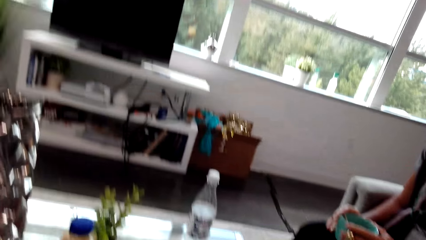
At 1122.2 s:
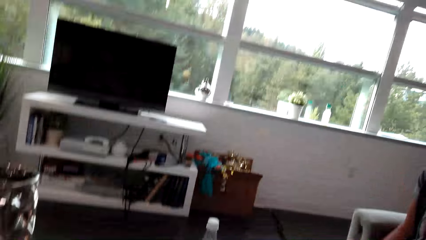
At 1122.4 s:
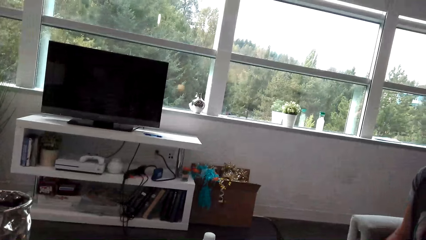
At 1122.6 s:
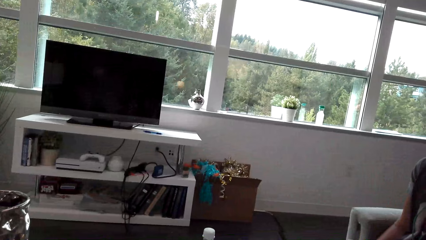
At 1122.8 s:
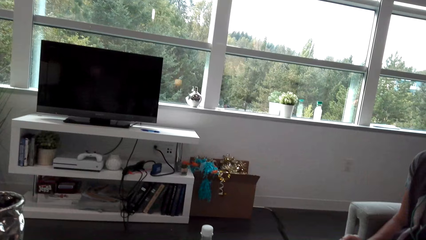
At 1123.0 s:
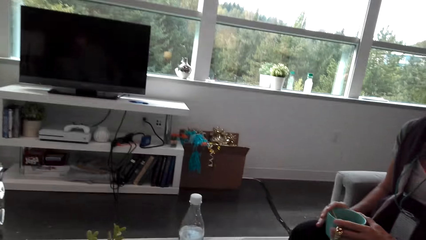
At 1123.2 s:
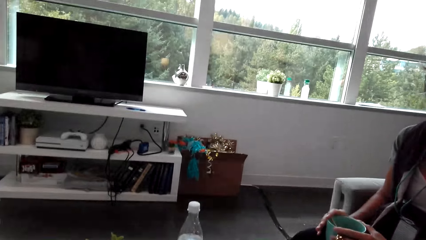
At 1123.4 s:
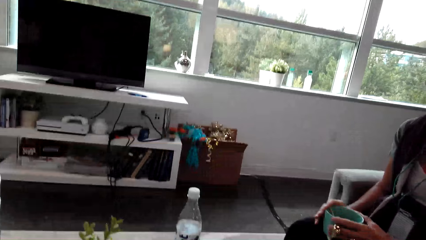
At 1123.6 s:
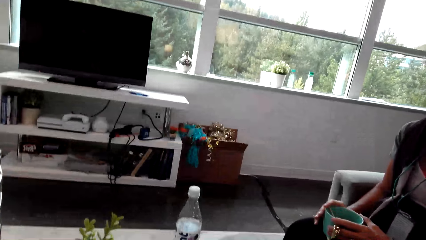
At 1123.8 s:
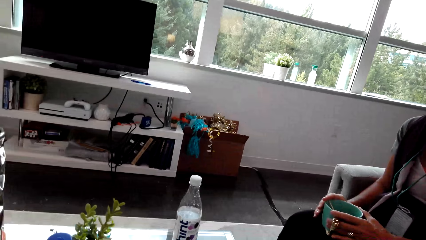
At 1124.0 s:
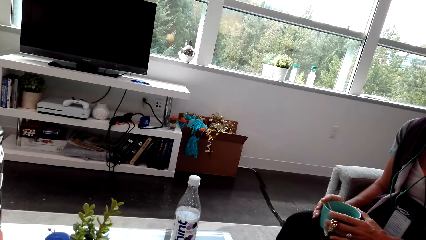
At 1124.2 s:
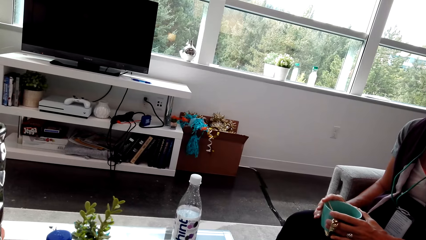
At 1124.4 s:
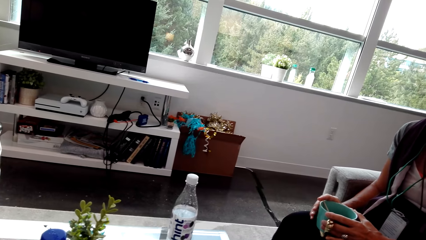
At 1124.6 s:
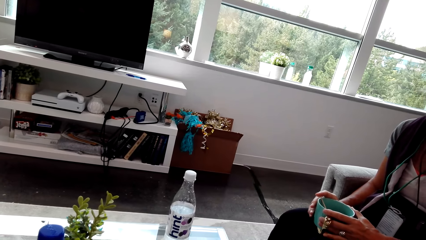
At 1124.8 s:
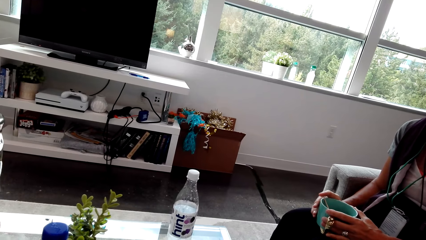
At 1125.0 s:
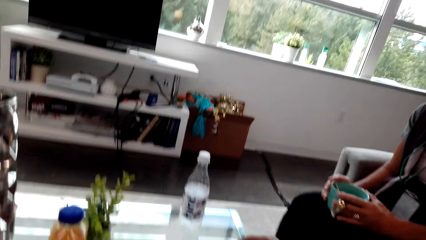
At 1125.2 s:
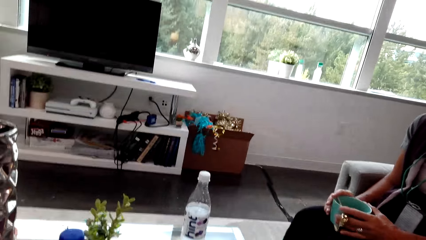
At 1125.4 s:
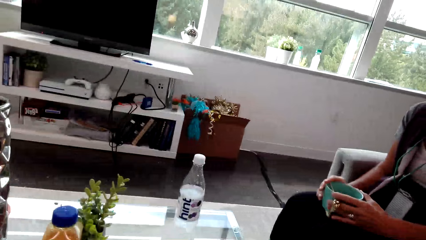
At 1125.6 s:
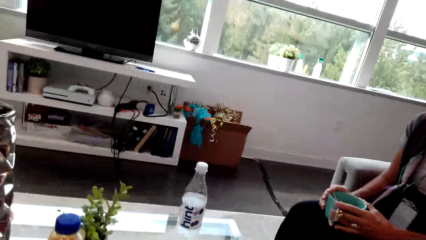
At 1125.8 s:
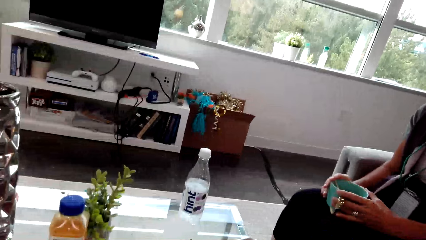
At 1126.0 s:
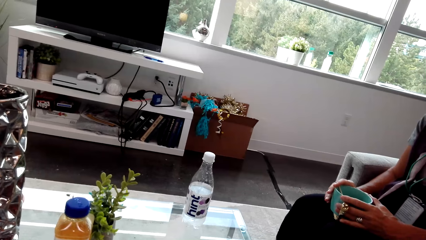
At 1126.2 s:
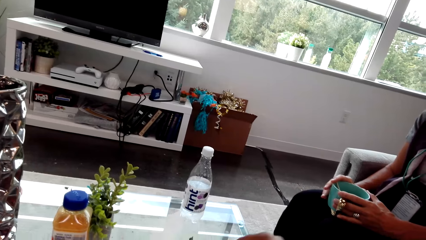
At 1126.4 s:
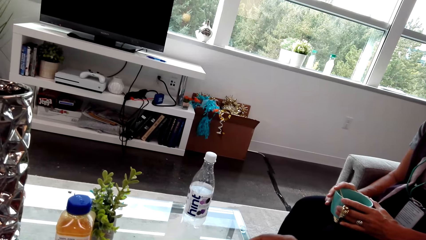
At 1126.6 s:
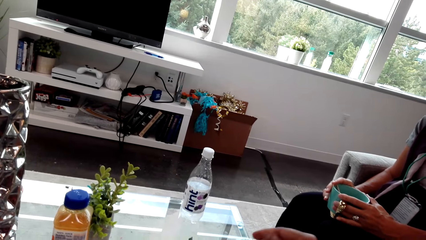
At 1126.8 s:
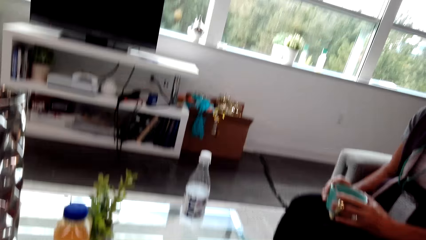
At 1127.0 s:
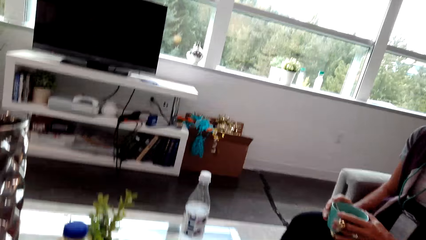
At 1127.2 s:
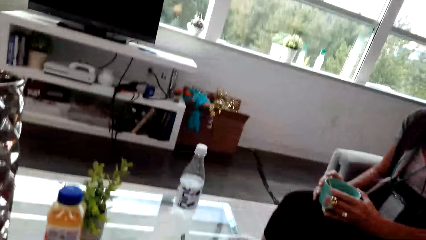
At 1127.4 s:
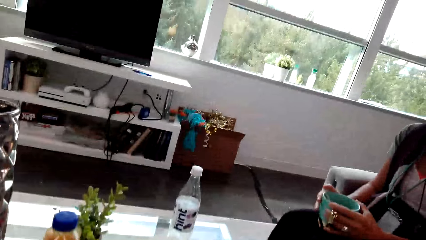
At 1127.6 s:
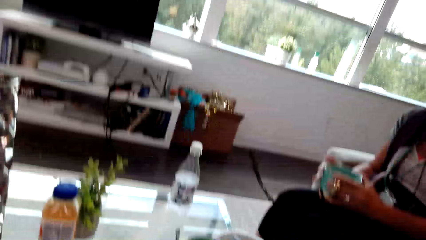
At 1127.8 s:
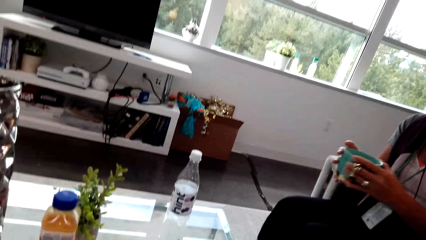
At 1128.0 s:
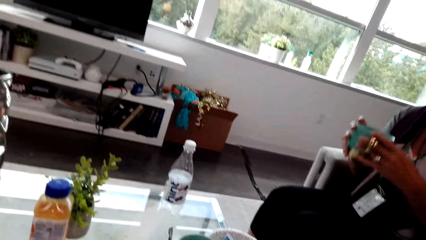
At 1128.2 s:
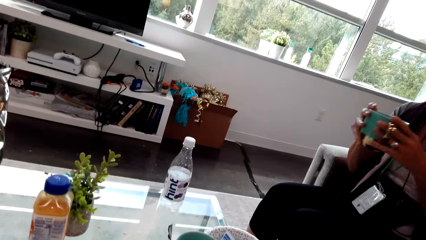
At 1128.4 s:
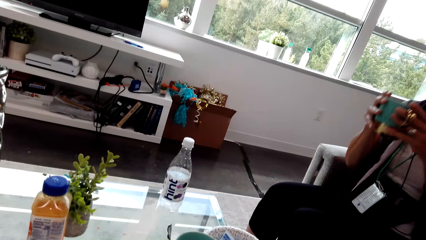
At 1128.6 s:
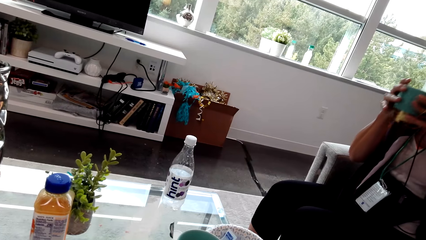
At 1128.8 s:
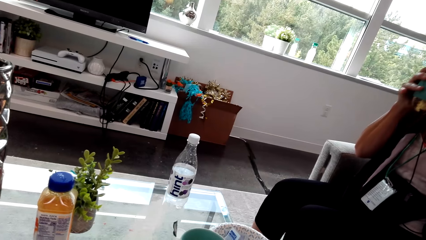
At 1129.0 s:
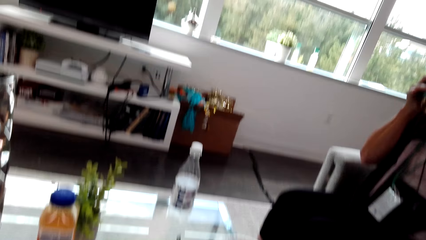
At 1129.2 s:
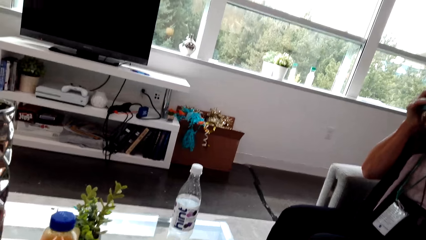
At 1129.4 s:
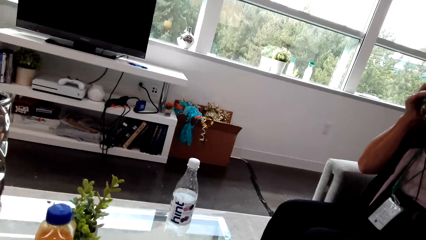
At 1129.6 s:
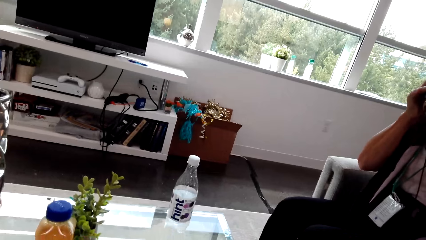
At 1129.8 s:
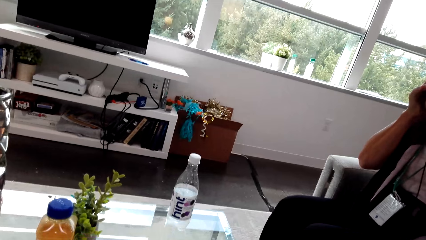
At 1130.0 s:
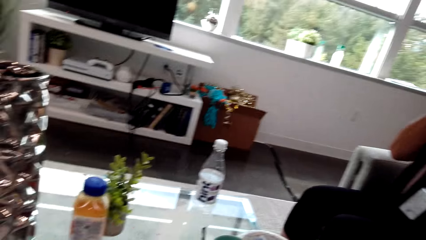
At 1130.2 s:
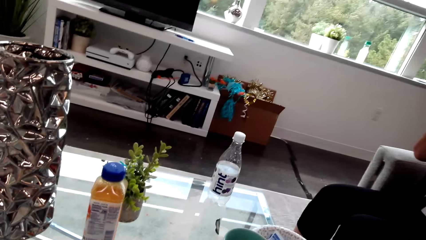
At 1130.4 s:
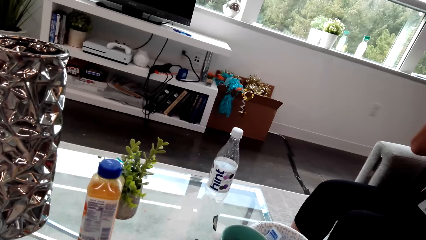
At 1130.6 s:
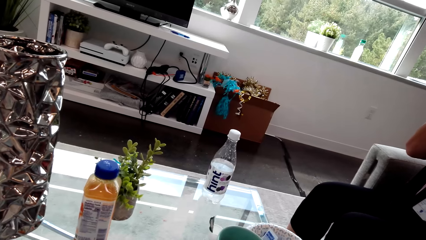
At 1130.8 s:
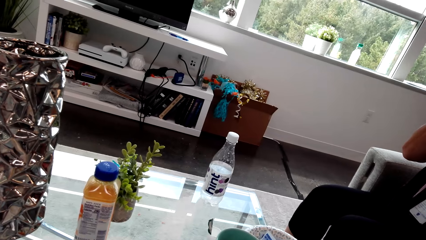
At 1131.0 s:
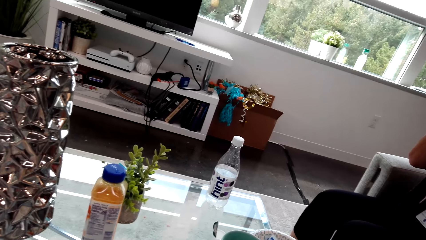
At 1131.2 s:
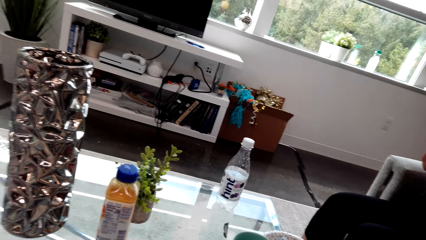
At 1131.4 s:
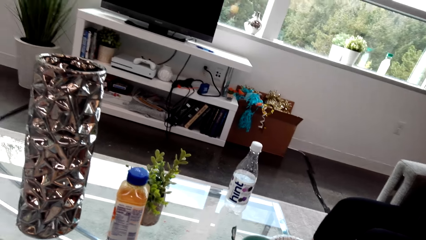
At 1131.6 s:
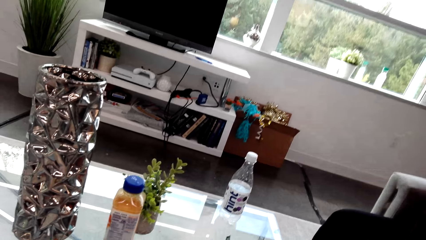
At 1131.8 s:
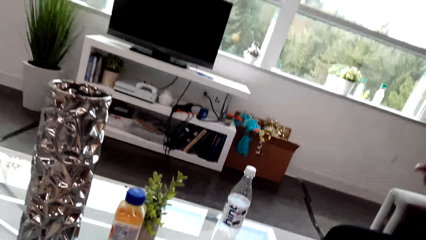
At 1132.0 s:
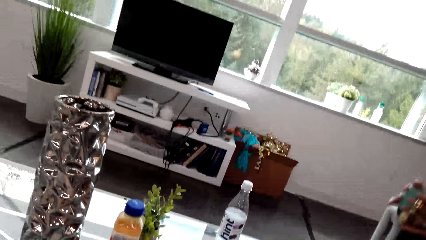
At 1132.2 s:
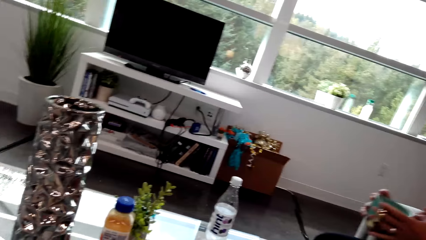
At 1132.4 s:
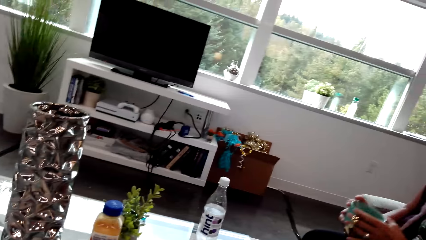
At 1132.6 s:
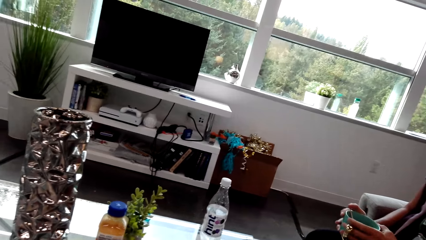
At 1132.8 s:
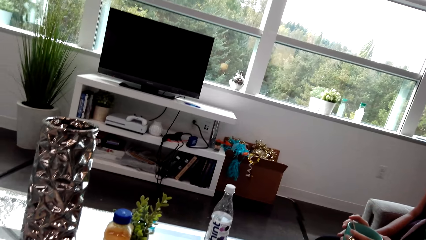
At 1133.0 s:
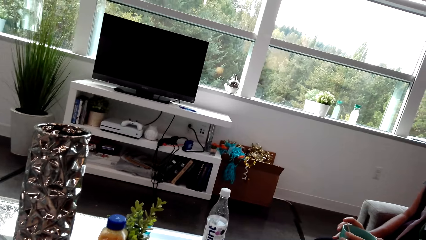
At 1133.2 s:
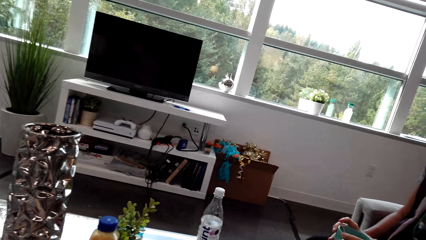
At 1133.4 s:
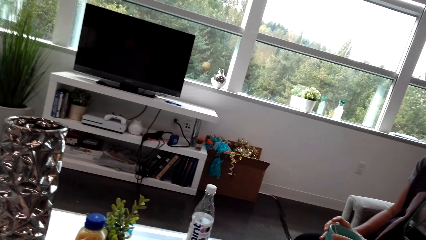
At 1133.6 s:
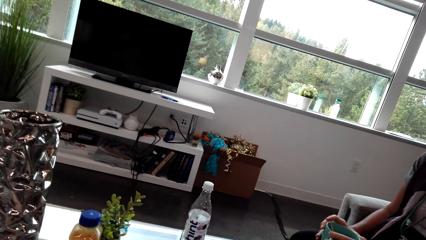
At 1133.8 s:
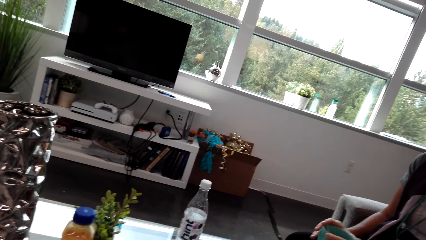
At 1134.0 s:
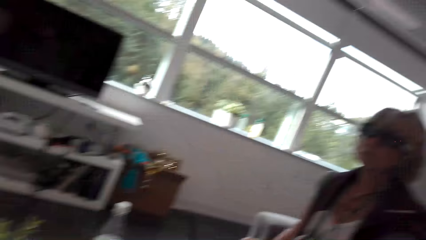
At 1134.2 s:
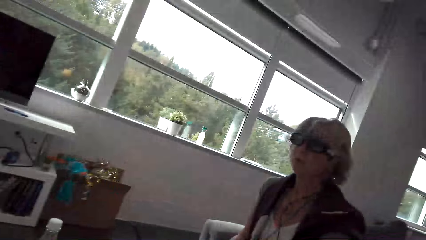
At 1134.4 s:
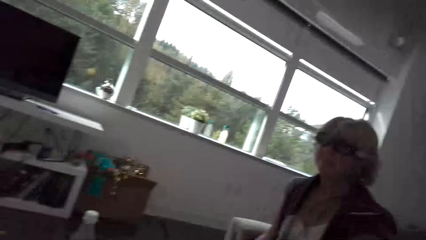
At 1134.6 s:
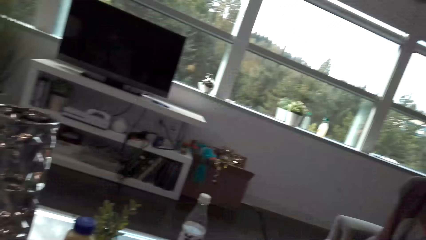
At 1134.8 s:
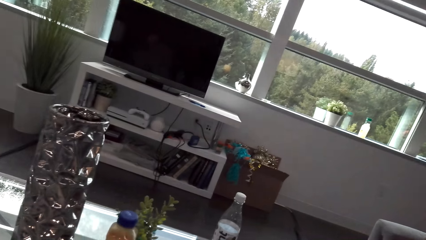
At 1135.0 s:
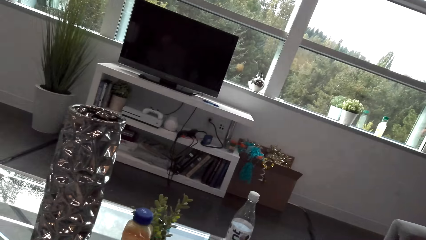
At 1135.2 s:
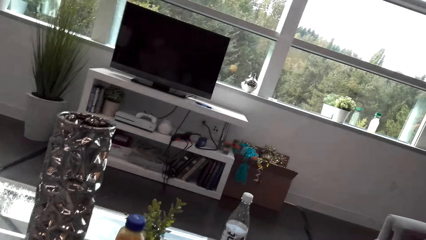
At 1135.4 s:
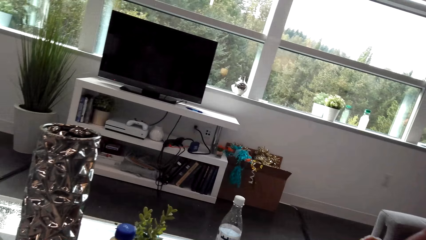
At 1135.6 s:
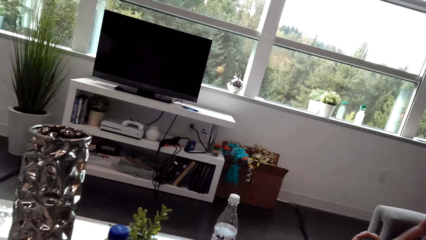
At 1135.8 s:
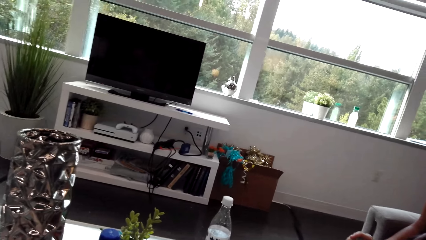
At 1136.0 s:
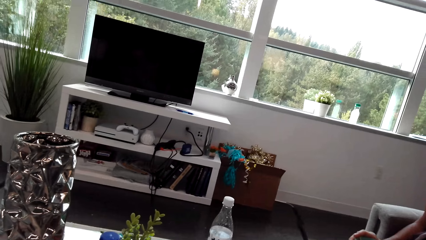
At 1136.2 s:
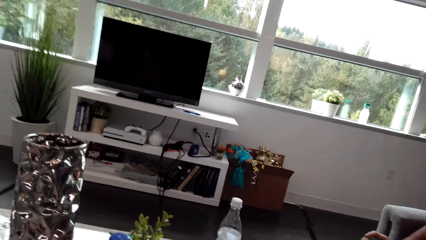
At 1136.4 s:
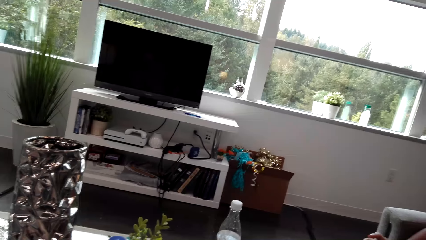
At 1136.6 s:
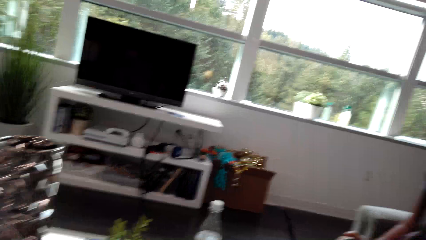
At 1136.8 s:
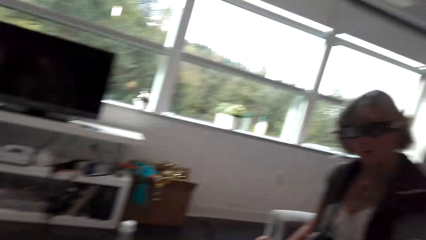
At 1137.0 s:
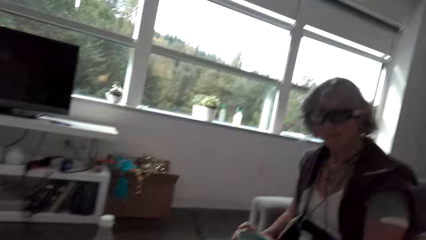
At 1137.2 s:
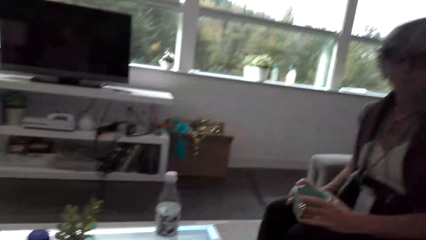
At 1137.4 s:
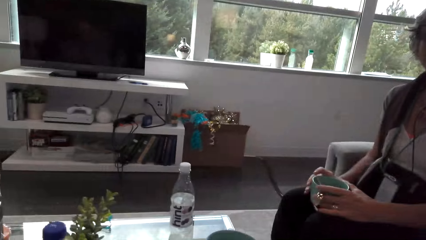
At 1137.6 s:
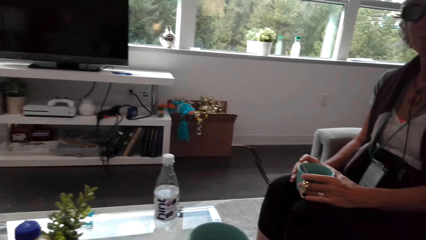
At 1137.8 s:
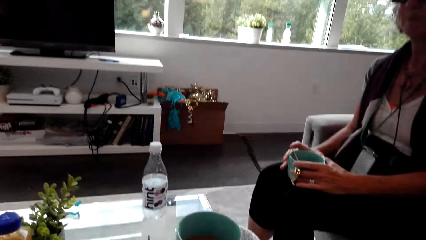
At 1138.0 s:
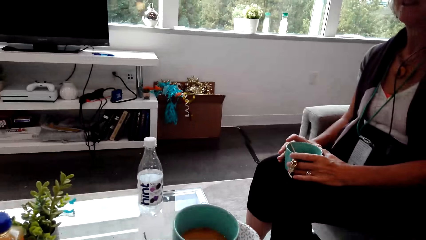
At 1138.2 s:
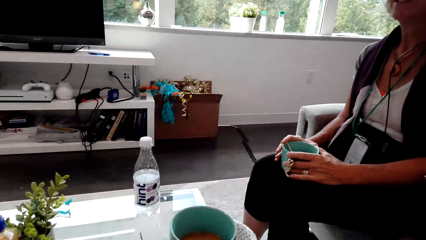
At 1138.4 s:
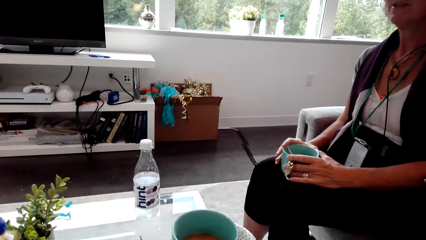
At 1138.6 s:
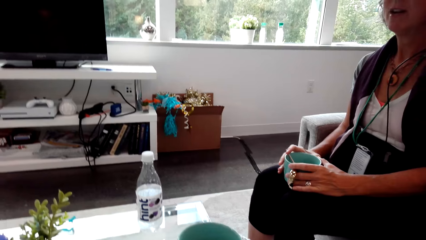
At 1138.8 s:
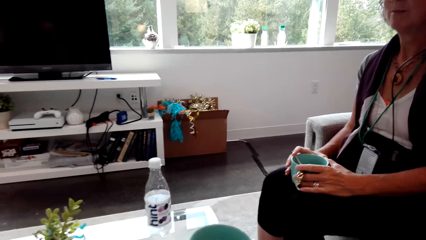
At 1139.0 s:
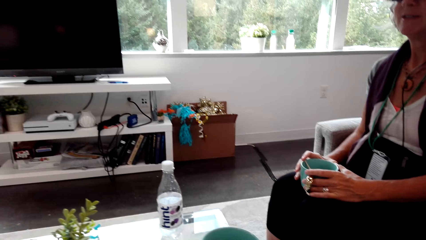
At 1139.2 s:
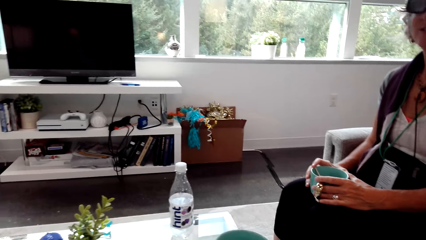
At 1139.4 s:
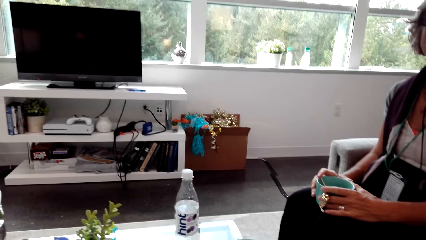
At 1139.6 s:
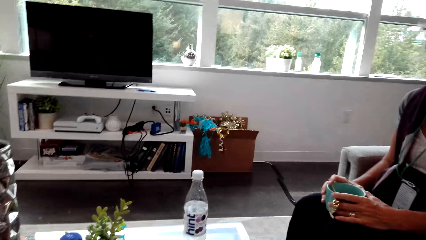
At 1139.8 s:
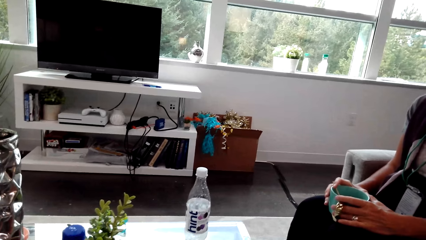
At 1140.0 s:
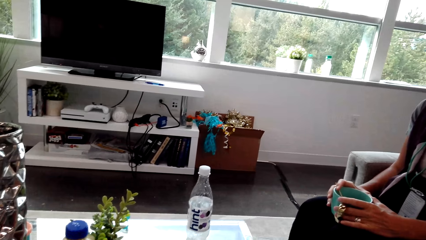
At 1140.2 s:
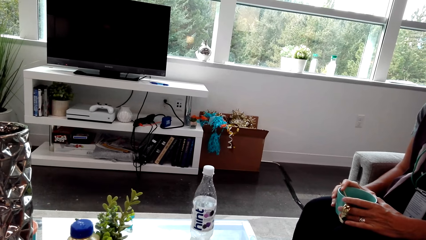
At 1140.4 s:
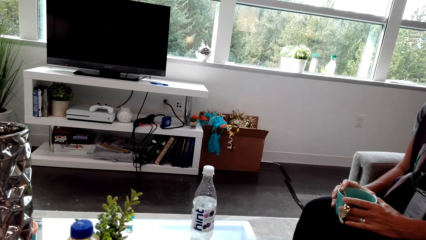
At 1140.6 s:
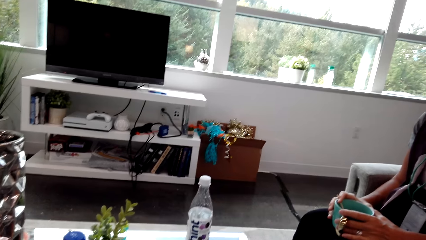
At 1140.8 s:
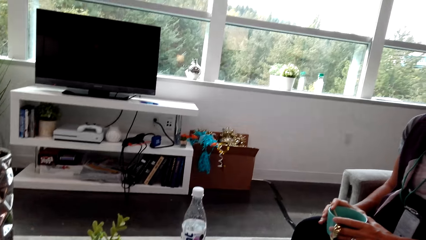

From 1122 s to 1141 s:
The camera wearer talks with the lady and looks around. The lady holds the cup. The camera wearer looks around. The lady drinks the coffee from the cup. The camera wearer talks with the lady. The lady drinks the coffee from the cup. The camera wearer looks at the television. The lady lowers the cup. The camera wearer talks with the lady. They talk with the lady and look around. They talk with the lady. The lady holds the cup.
